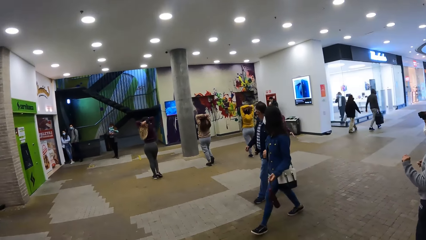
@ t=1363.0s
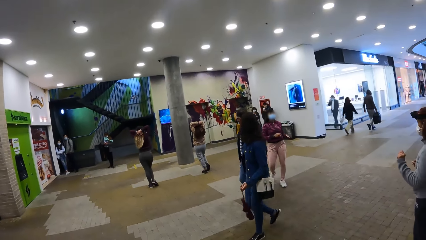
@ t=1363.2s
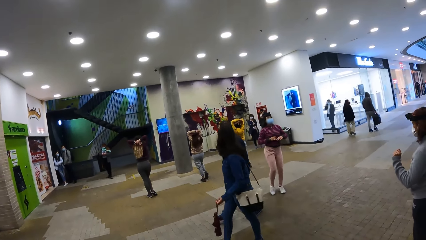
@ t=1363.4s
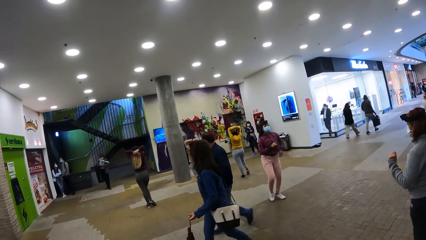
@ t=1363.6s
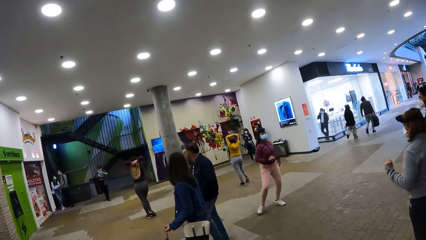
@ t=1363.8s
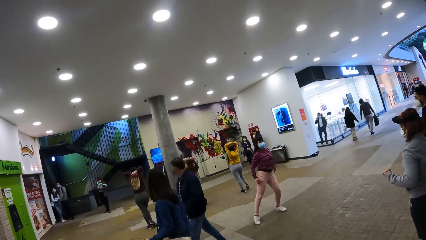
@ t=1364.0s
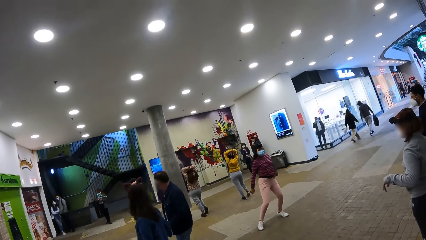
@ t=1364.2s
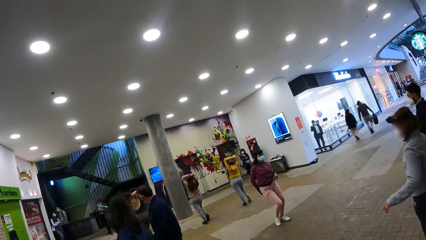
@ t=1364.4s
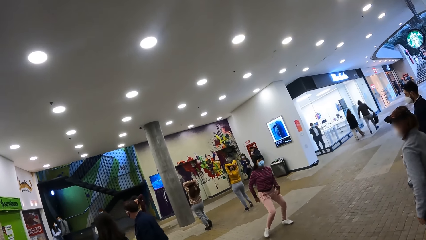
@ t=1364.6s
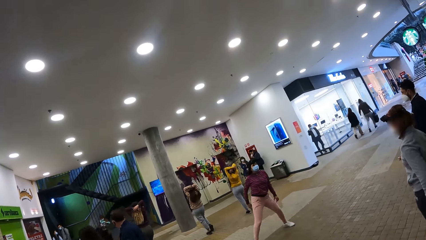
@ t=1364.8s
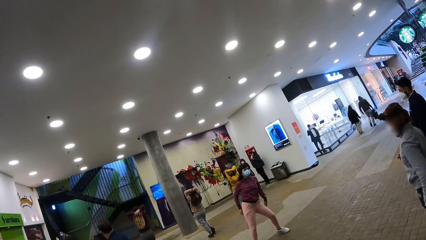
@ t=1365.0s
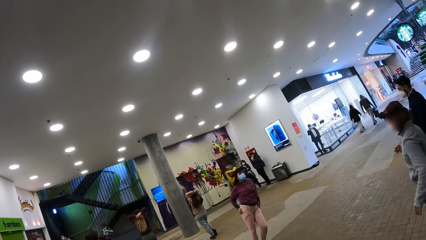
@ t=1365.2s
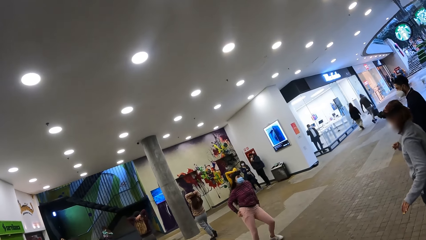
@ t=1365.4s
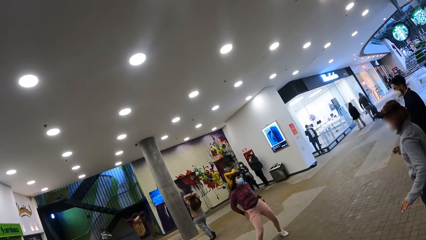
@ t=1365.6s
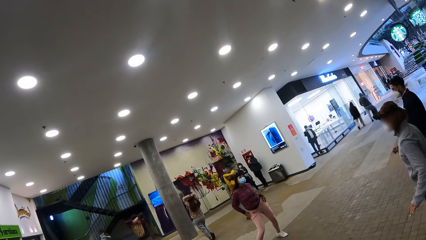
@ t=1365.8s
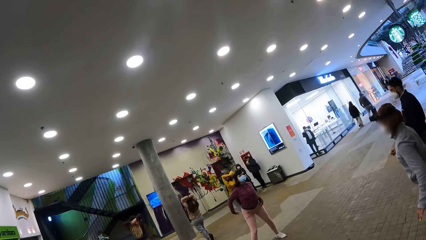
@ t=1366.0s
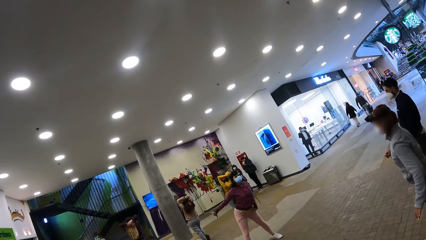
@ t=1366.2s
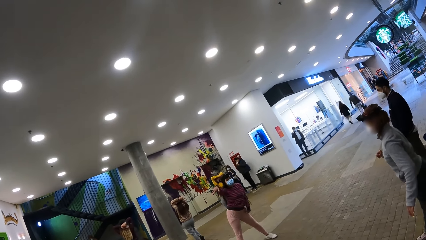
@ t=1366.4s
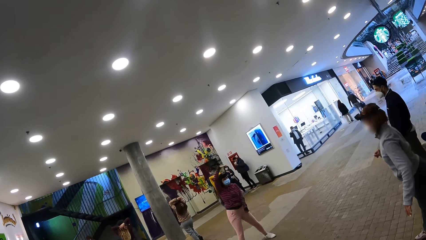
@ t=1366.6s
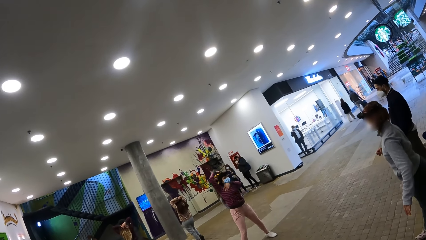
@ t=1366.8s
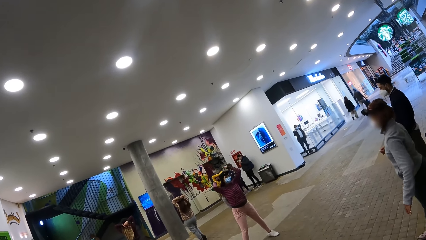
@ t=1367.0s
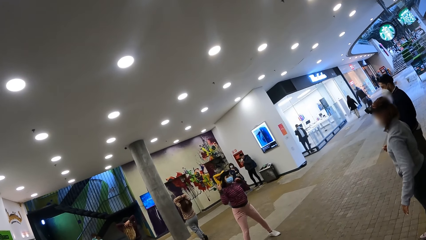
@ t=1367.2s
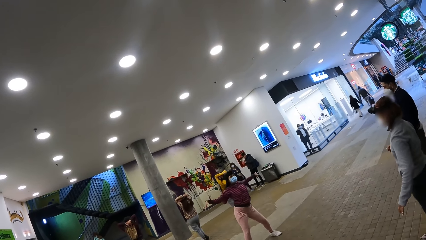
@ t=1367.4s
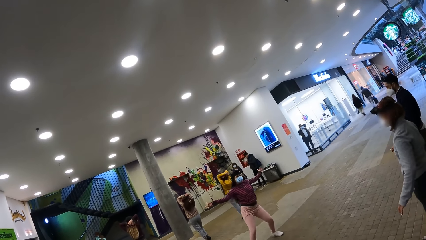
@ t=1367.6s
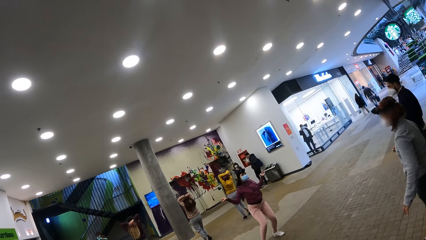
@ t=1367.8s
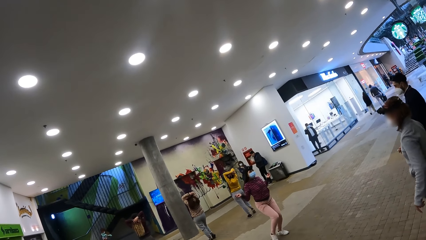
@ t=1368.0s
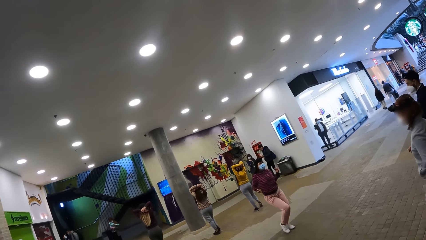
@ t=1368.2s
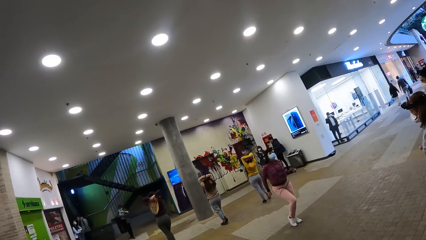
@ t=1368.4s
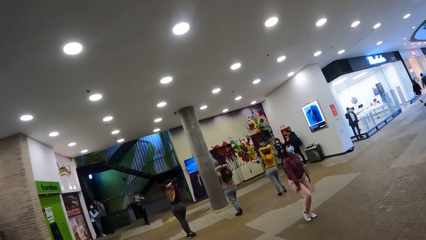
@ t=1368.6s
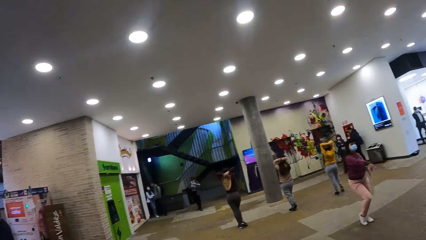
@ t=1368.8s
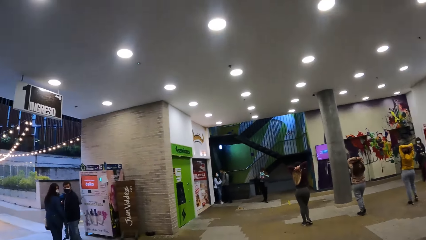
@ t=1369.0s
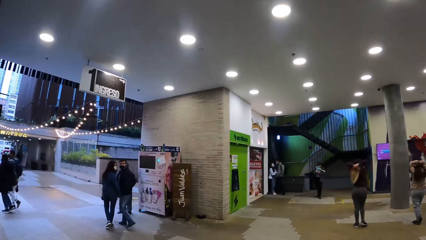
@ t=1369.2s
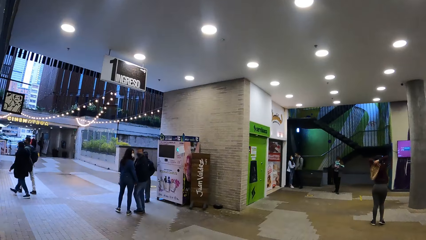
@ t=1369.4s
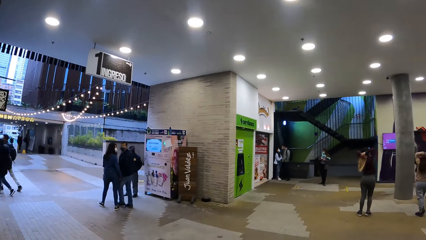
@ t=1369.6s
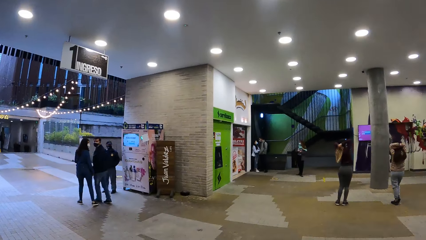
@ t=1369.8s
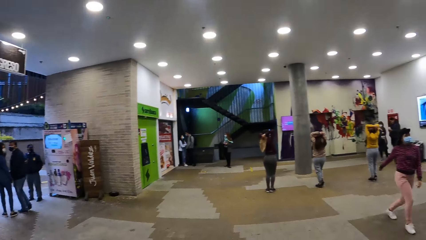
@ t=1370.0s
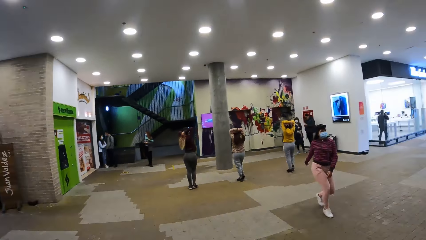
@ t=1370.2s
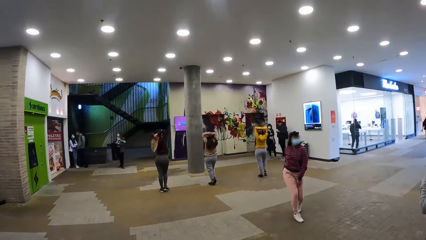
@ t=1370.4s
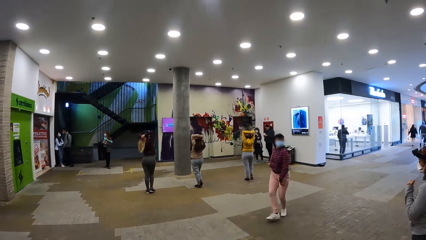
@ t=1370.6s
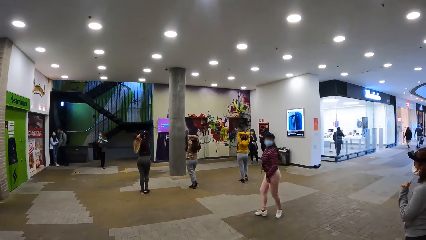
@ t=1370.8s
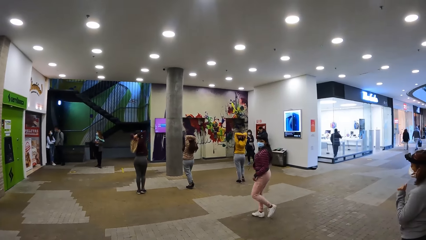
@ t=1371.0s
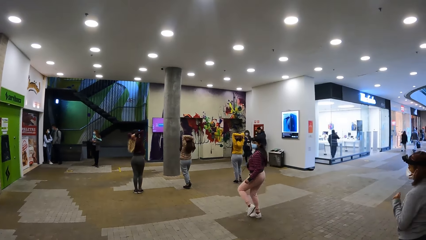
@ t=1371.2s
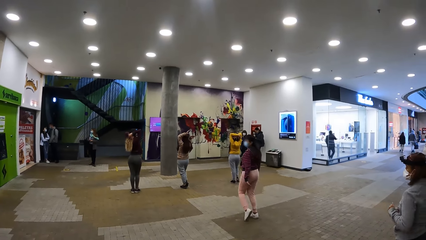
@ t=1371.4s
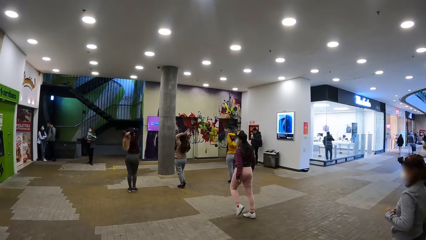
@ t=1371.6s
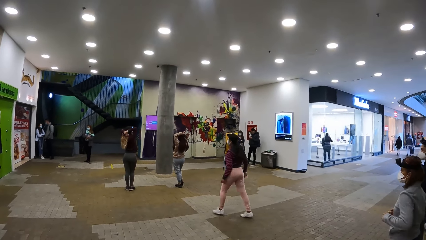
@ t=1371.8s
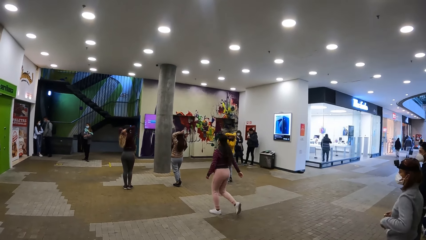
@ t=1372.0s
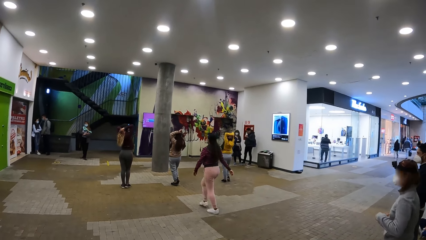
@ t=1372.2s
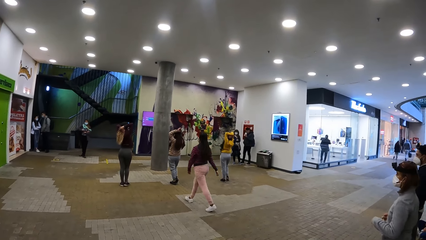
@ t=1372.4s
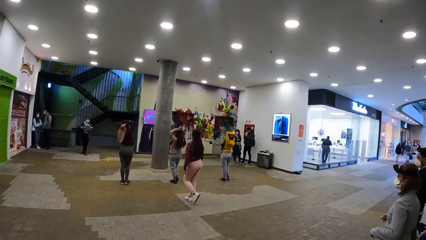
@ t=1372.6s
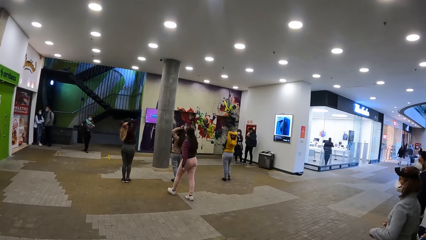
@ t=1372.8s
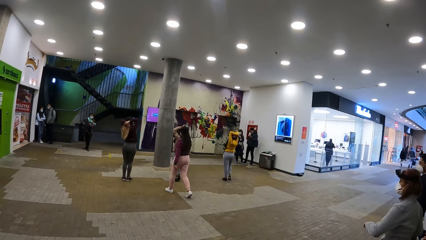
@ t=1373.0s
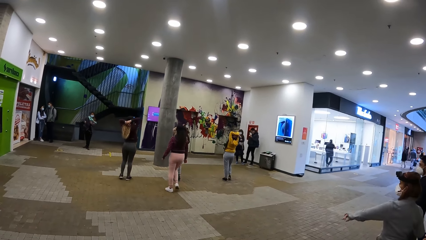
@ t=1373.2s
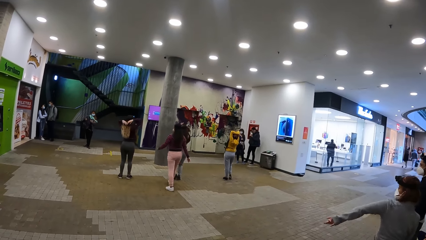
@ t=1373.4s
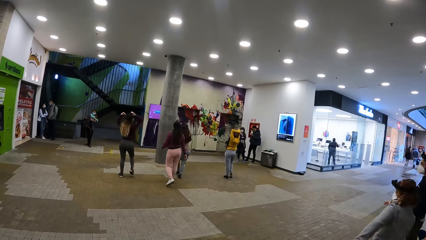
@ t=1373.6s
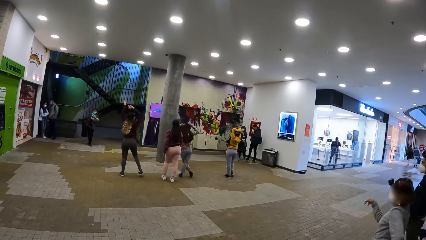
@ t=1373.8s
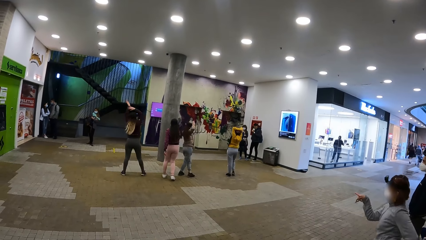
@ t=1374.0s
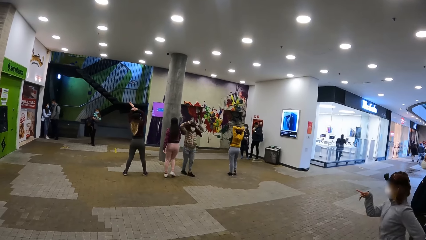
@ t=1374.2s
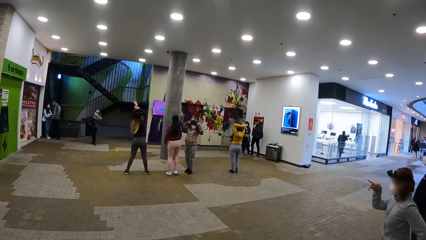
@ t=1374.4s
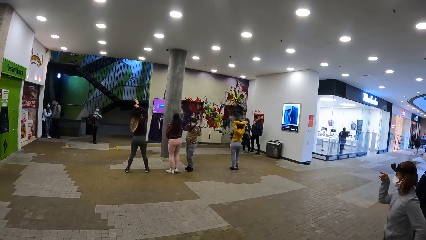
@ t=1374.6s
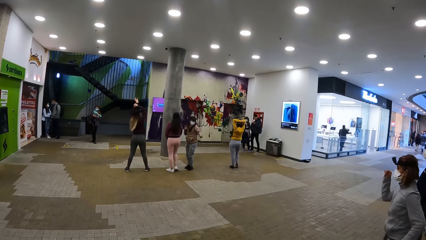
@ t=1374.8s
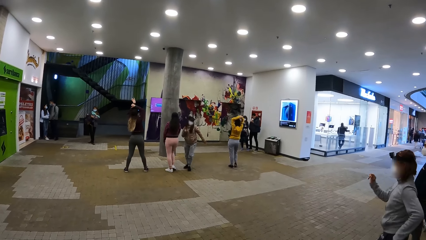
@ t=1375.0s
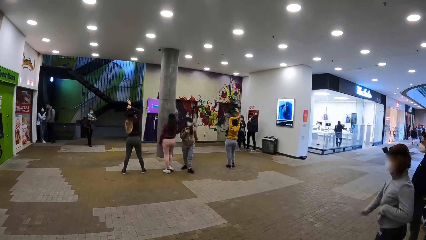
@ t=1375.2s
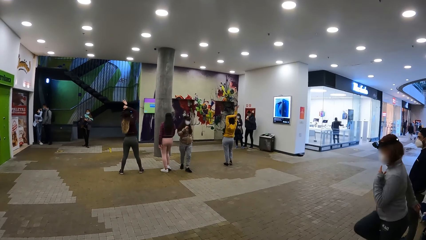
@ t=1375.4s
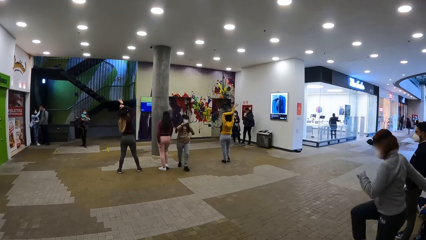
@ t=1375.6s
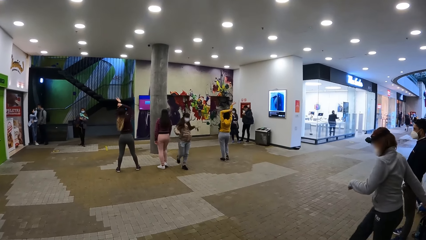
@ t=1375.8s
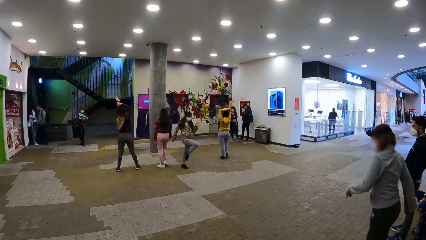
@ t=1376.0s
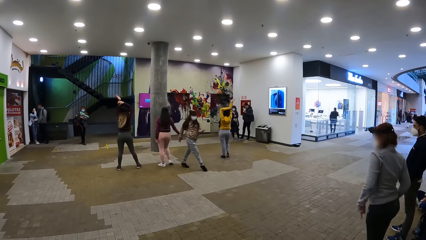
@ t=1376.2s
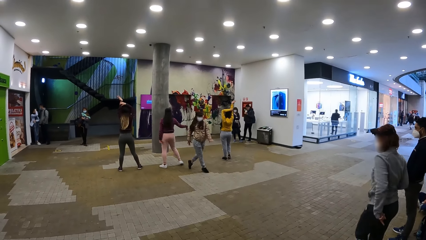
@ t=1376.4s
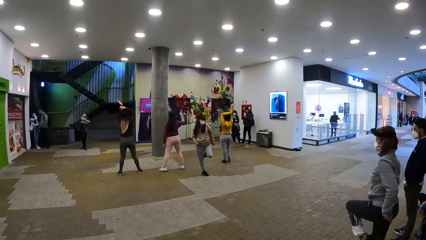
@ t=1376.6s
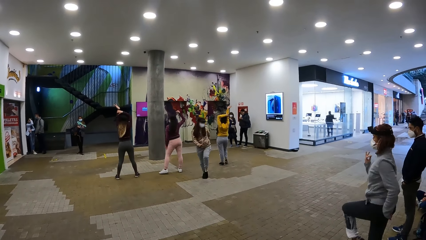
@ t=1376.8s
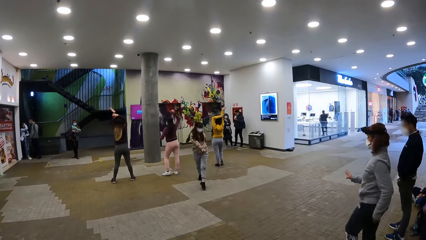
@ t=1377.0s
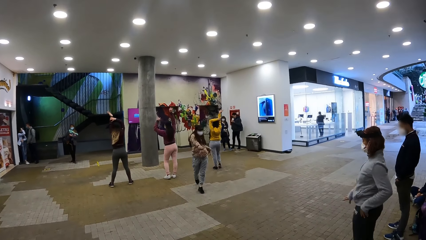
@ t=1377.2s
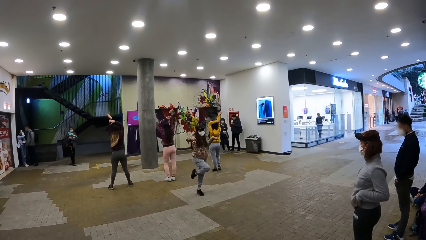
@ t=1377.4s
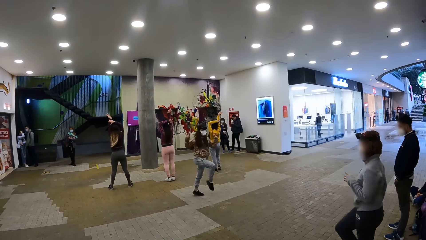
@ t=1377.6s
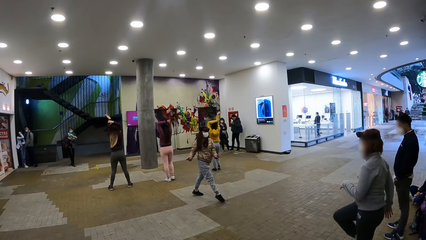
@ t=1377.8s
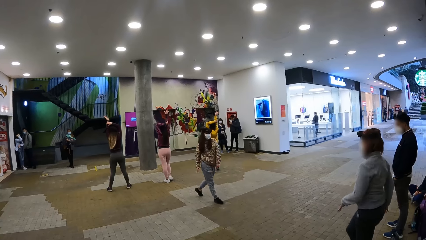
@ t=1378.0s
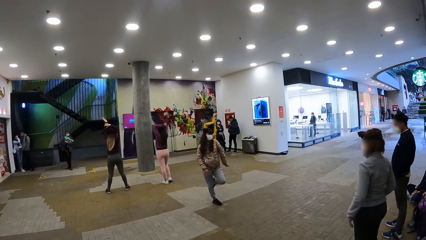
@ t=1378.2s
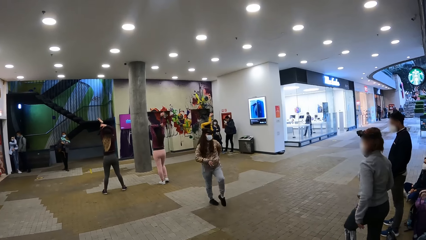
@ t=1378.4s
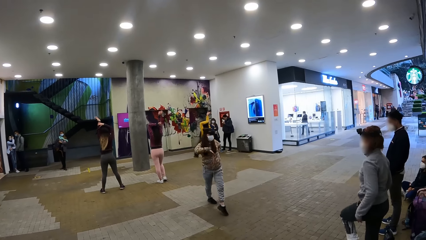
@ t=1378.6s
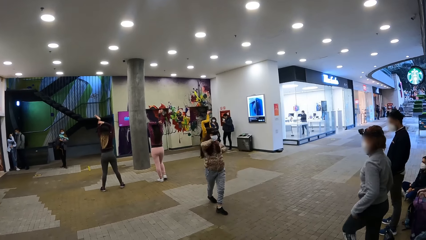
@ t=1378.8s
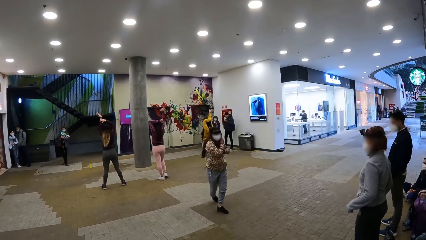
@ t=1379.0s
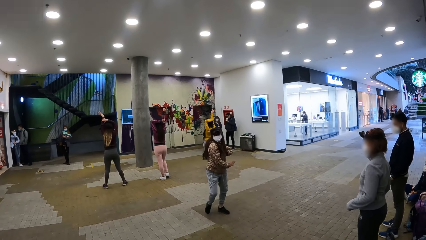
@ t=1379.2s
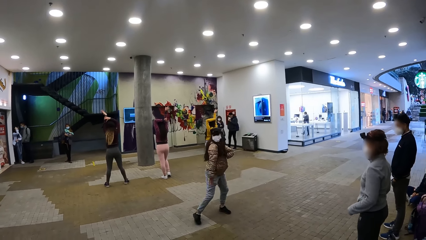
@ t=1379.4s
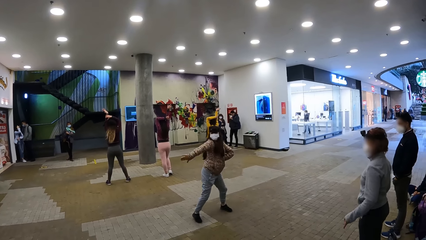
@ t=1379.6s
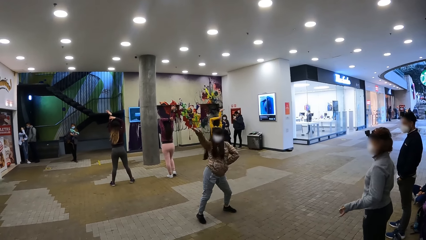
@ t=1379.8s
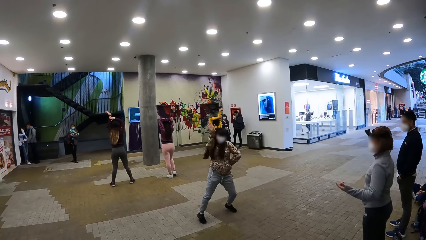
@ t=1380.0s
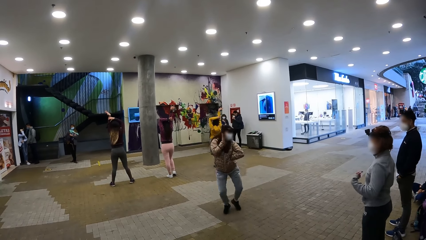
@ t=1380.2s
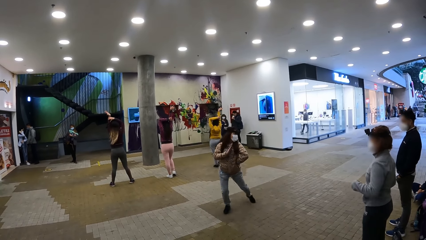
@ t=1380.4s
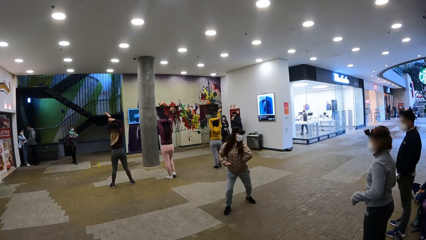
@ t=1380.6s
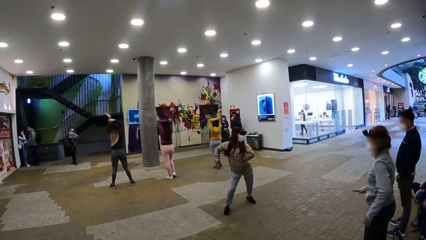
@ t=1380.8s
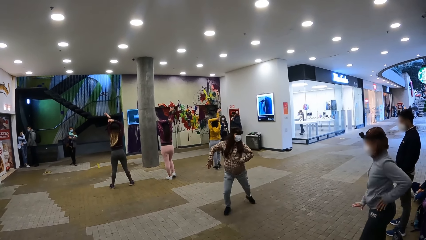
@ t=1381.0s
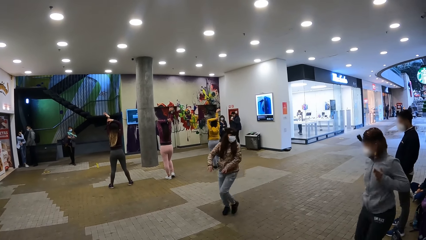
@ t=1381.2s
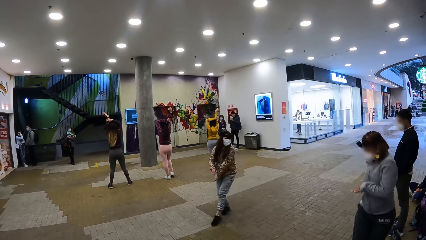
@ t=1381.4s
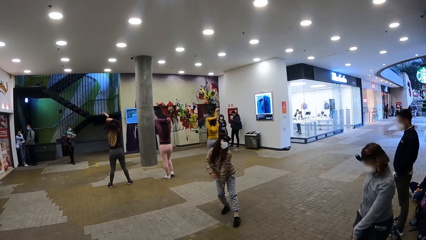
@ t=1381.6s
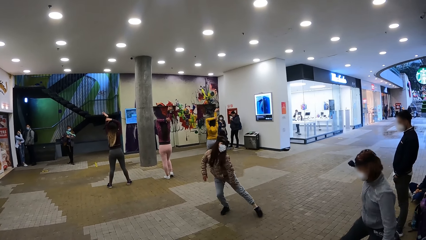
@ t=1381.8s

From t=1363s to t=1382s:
The camera wearer looks at a woman dancing. They look around. They look at another woman dancing.
